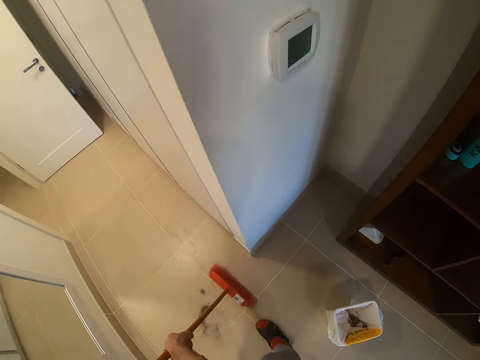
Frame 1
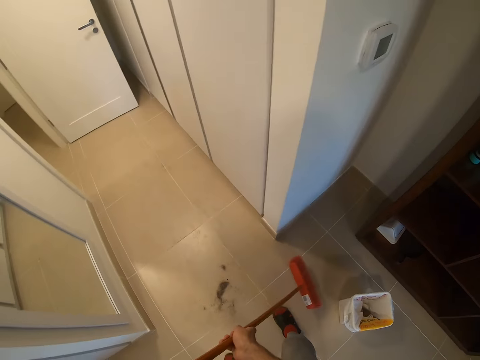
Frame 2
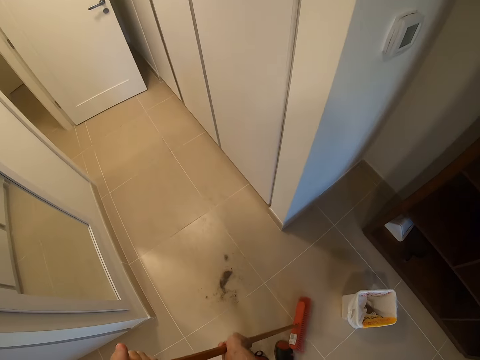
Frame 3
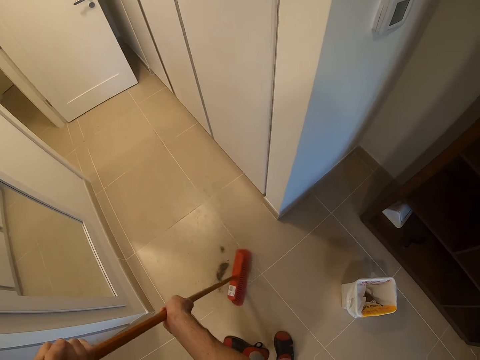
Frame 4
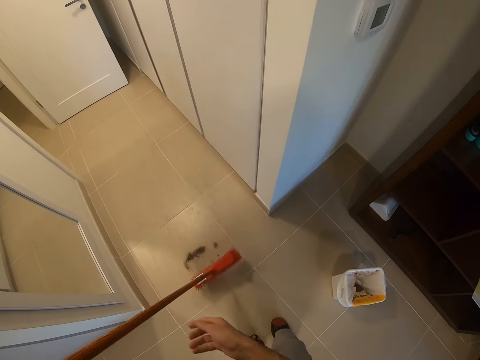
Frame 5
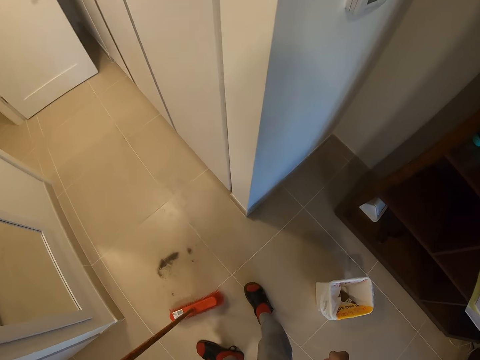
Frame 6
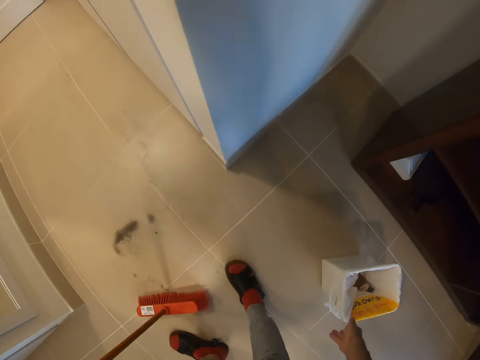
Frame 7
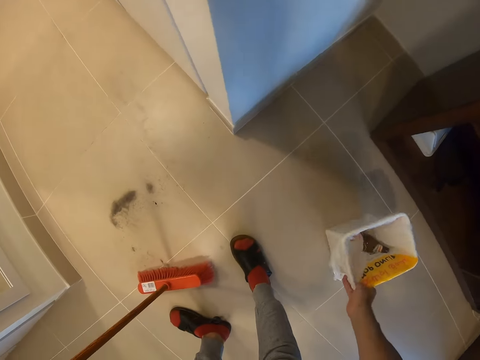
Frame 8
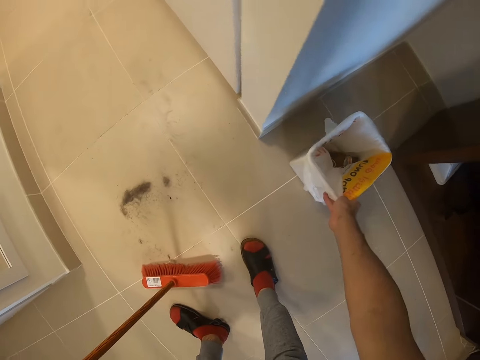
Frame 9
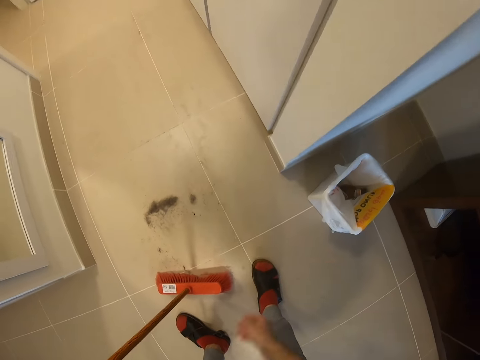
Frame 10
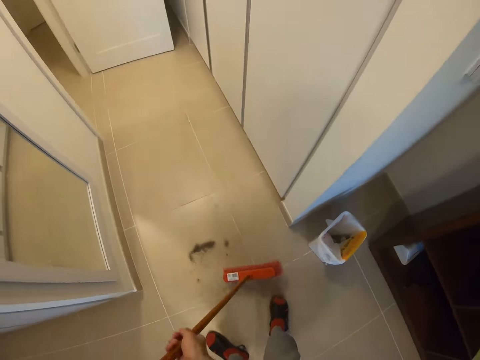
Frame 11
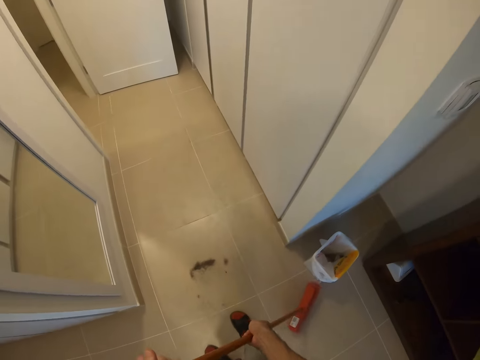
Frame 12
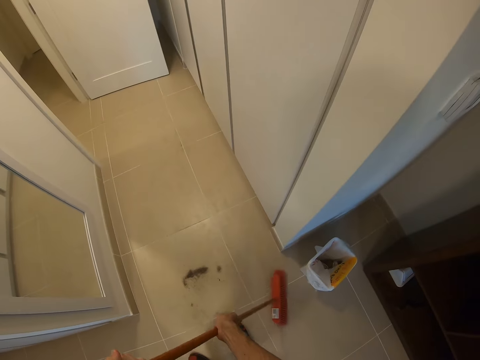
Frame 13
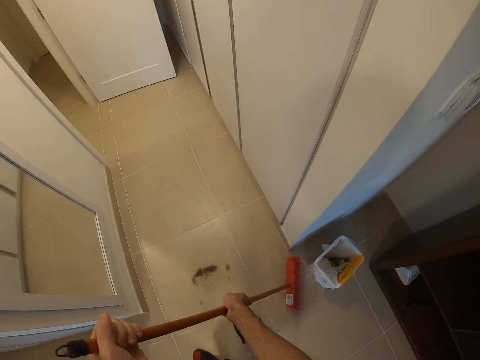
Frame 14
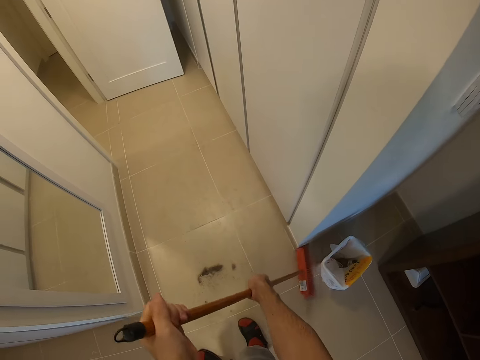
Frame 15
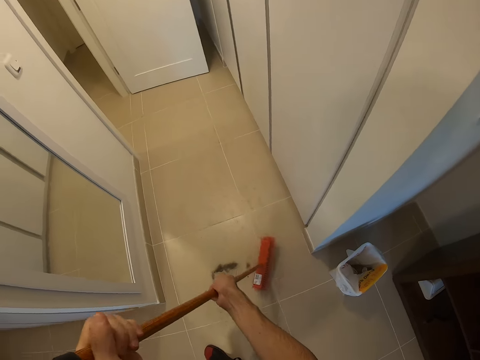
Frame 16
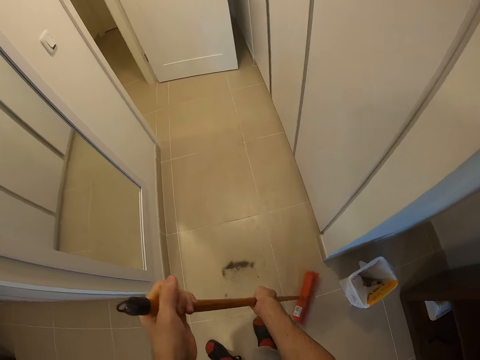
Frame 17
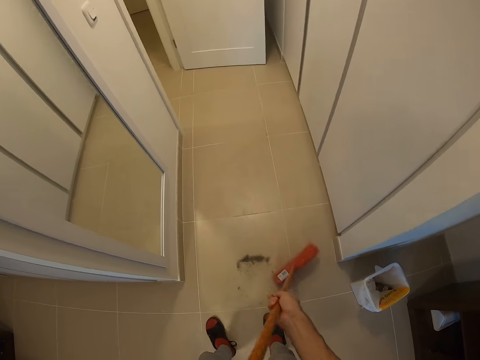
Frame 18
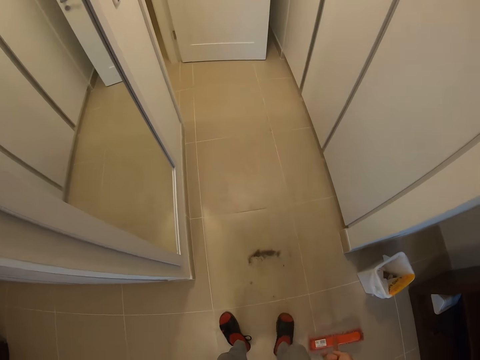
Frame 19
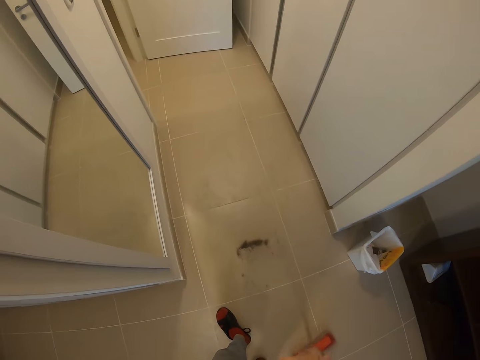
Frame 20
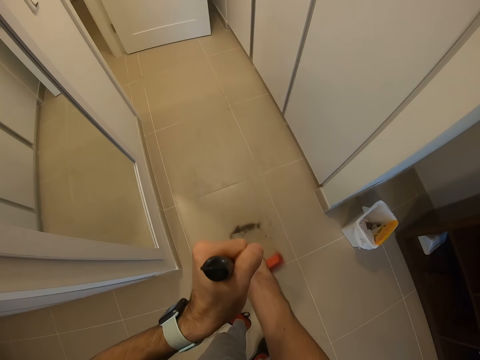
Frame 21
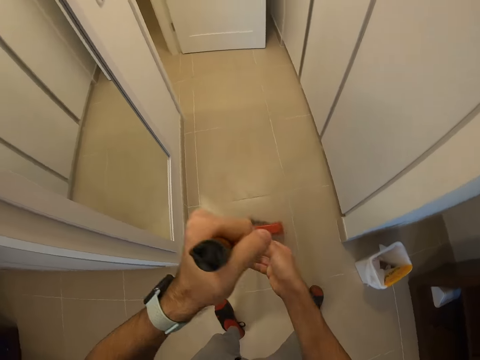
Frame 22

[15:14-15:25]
The camera wearer returns the dustbin. They move the dustbin on the floor. They sweep the floor with a broom.

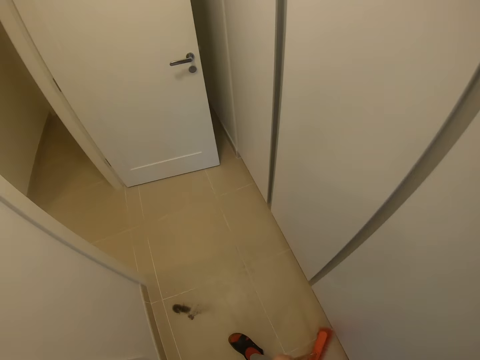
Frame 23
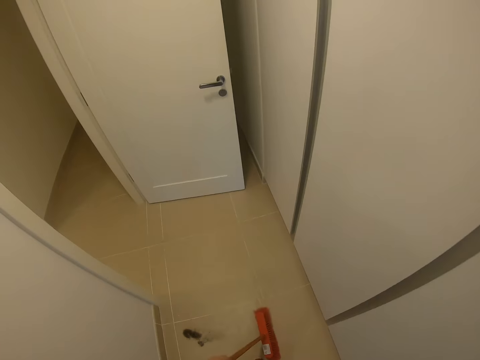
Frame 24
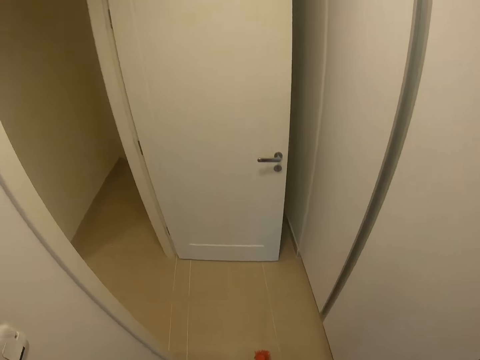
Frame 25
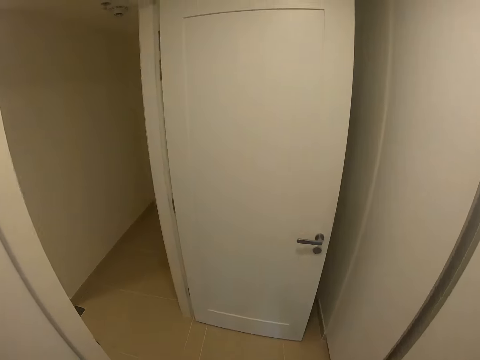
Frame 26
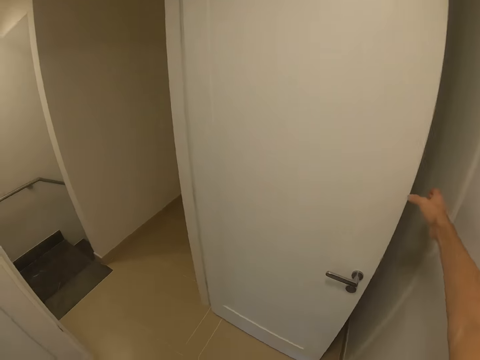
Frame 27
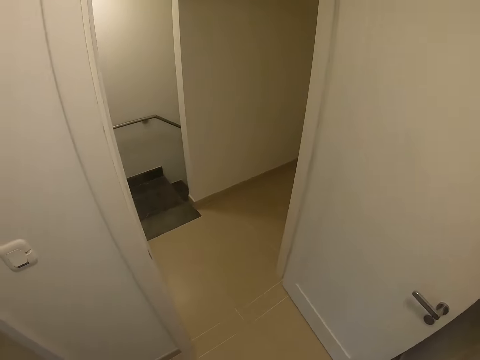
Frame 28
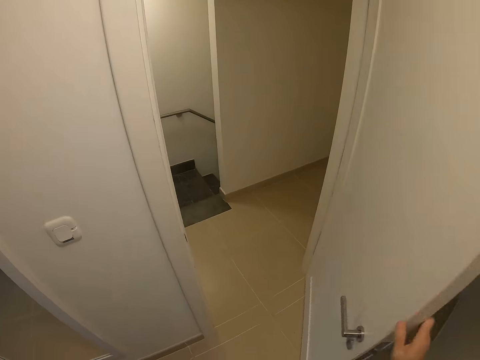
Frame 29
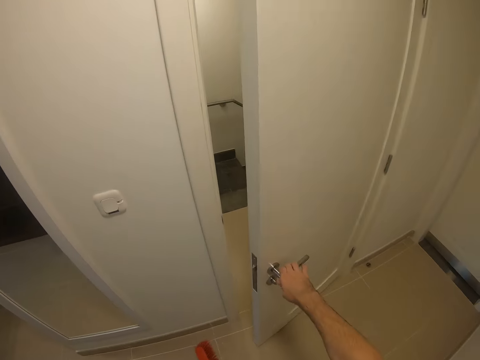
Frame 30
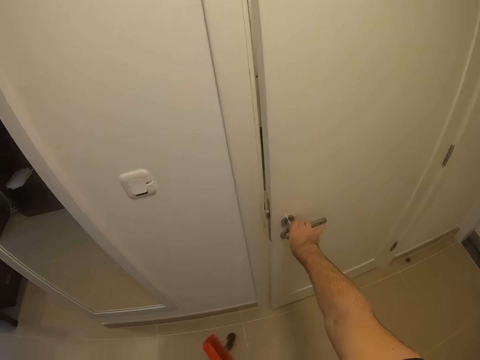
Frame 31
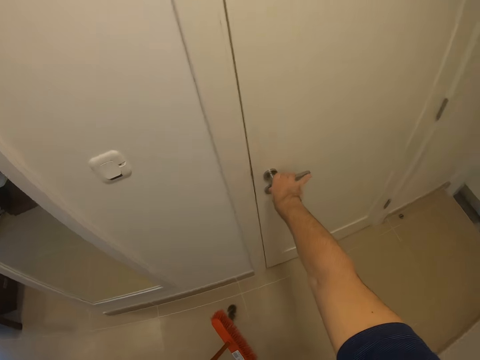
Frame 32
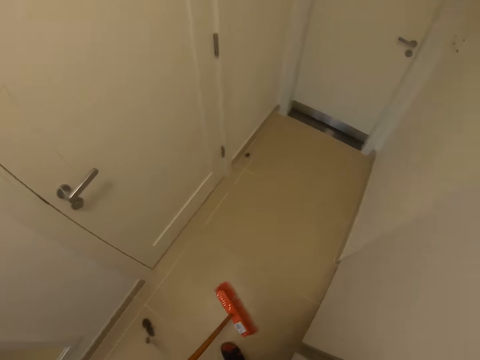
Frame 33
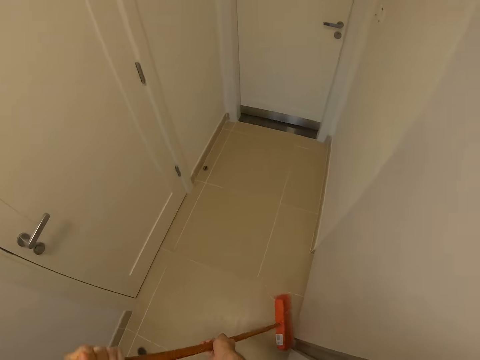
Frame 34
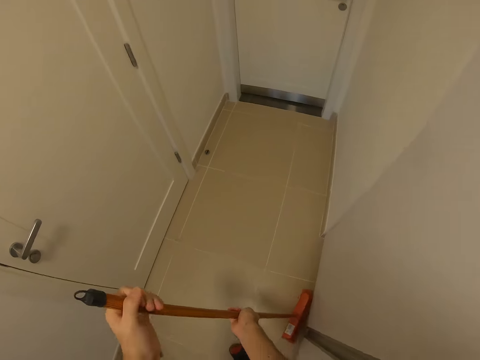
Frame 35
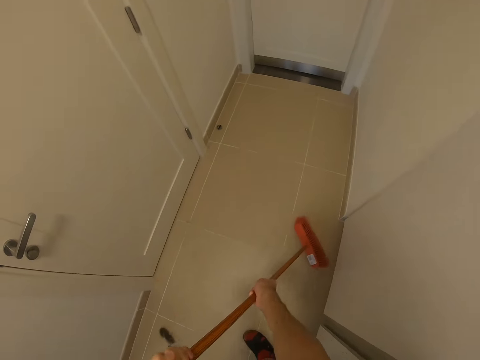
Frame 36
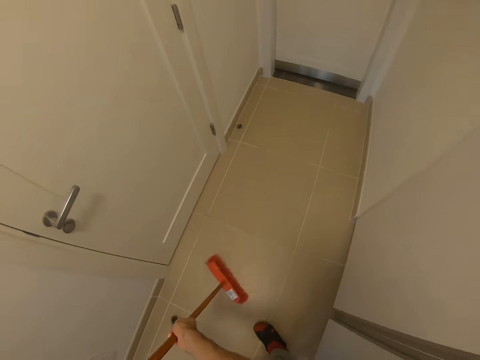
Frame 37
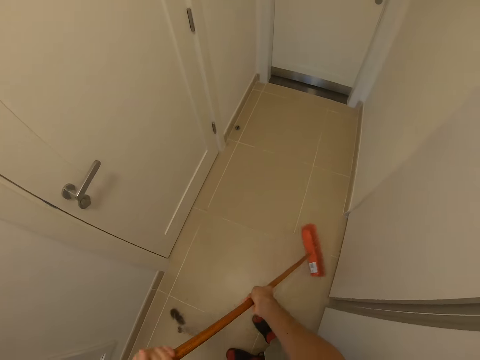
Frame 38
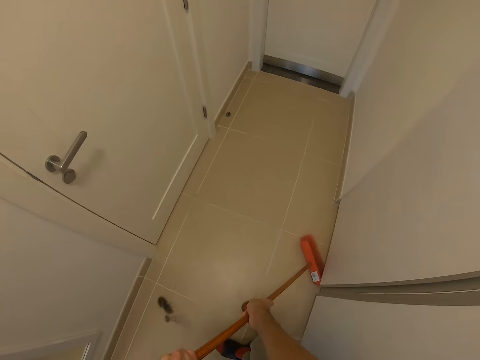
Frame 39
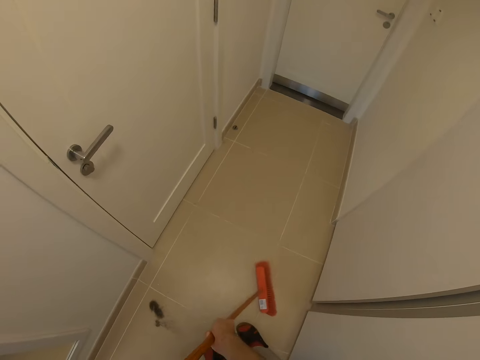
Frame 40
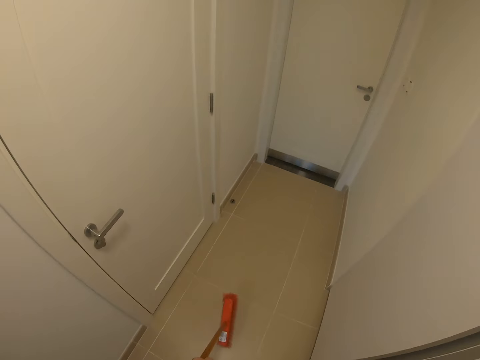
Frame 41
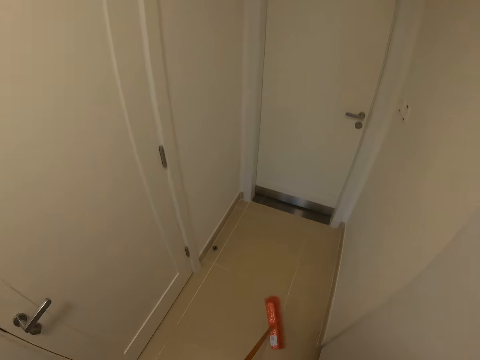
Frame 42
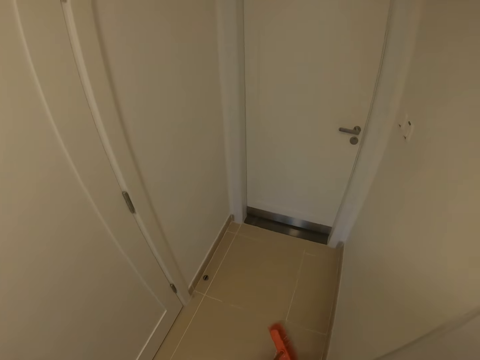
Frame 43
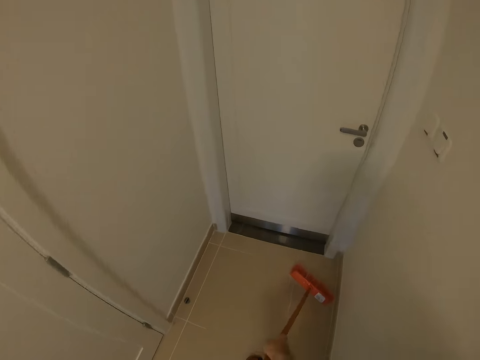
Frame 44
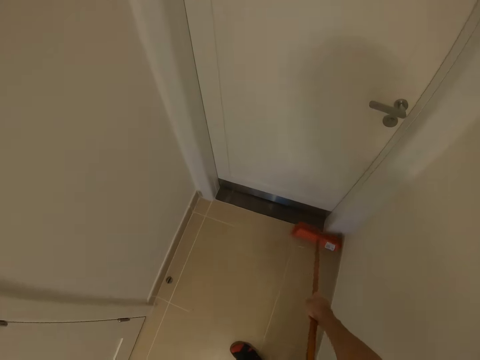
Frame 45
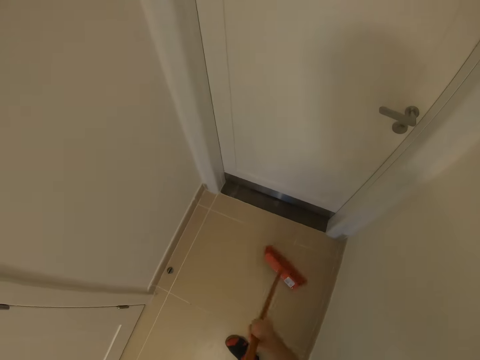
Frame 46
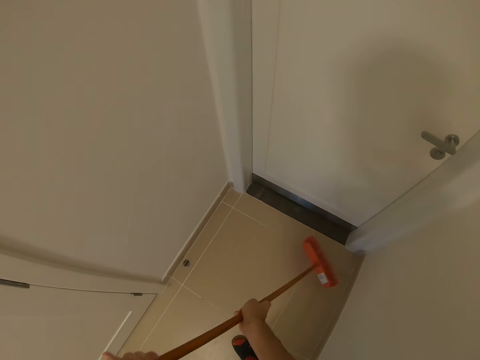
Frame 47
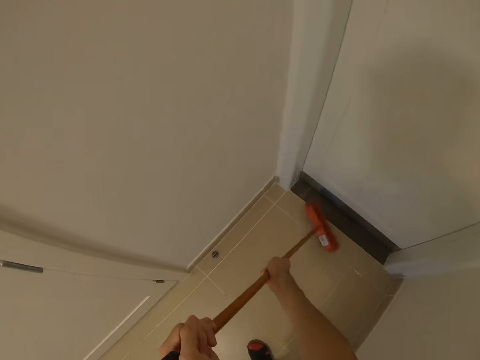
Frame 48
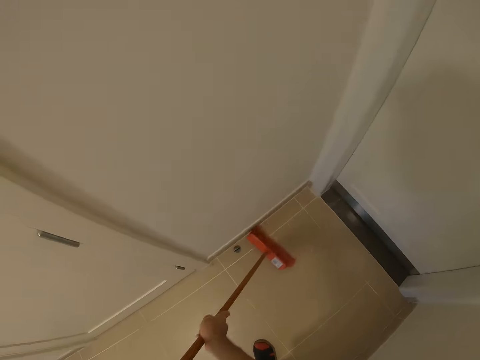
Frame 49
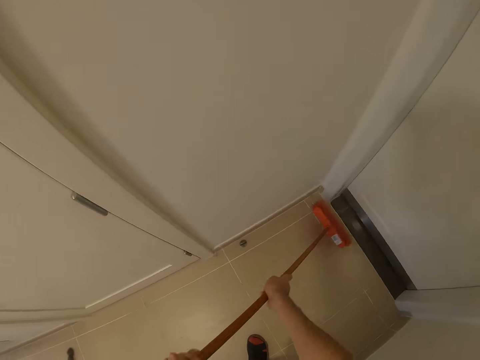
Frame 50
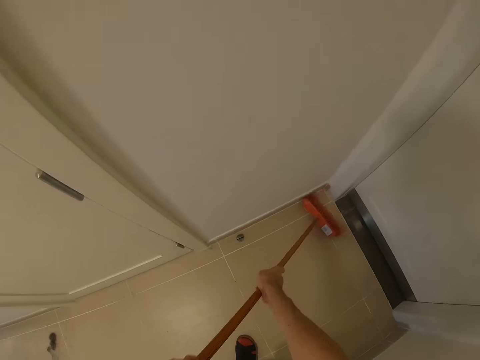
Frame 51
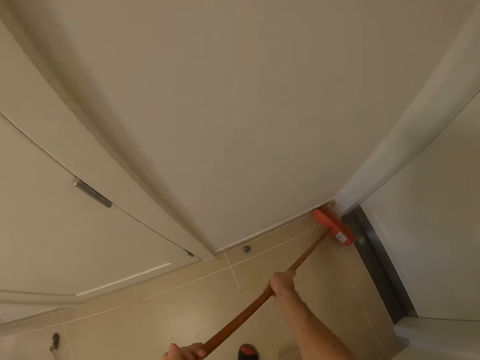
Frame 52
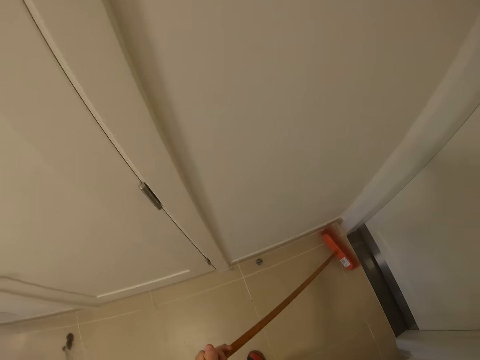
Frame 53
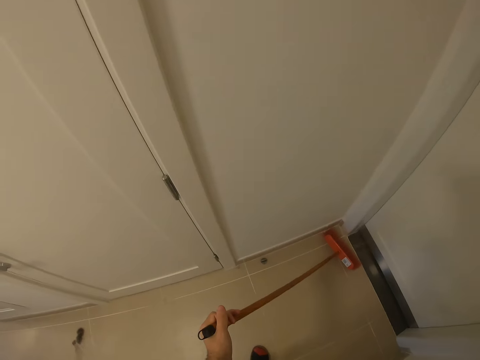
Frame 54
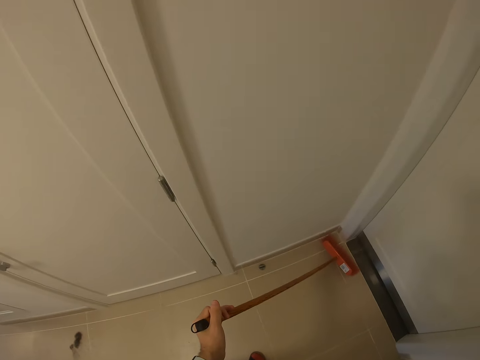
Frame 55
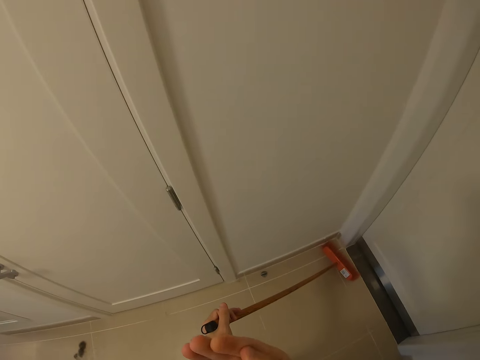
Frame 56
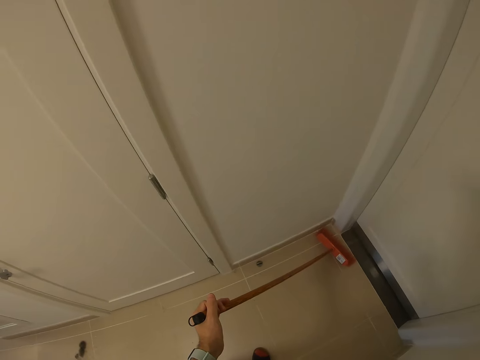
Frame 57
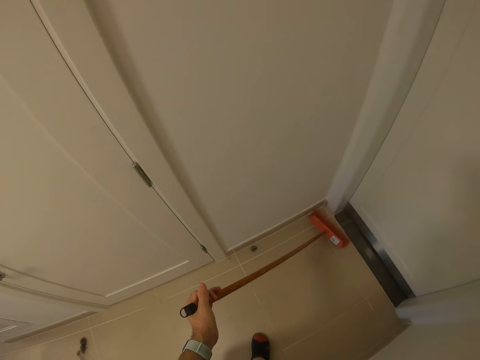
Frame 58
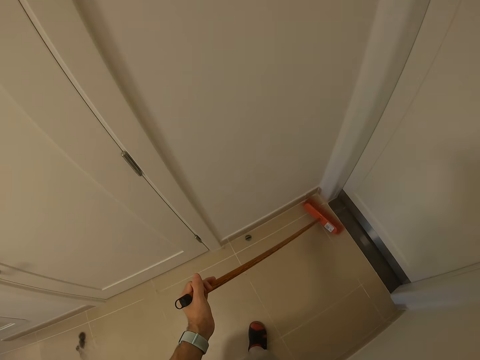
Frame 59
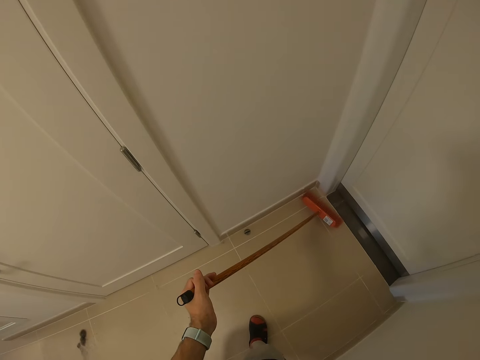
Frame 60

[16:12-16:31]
The camera wearer closes a door. They sweep the floor with a broom. They hold the sweeping brush. They look down.
